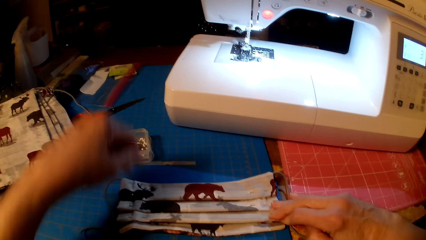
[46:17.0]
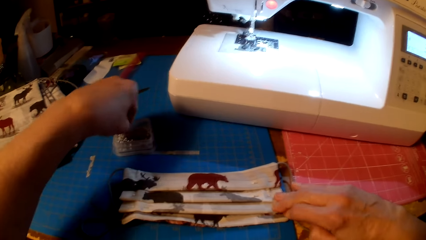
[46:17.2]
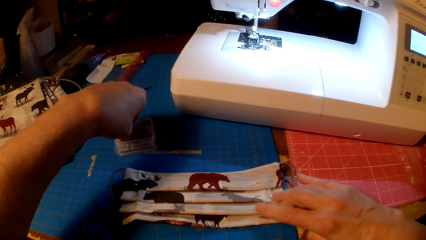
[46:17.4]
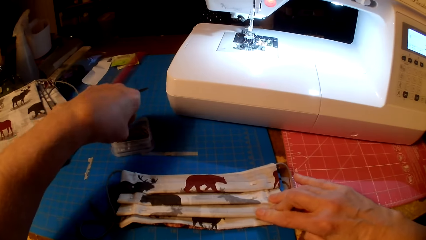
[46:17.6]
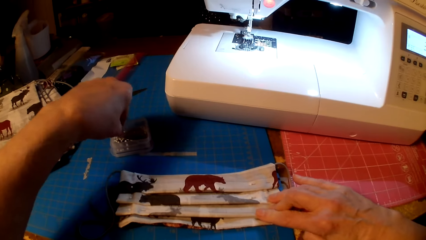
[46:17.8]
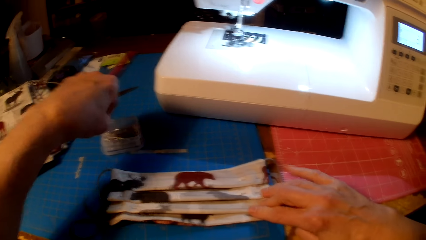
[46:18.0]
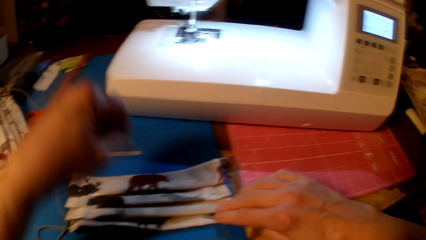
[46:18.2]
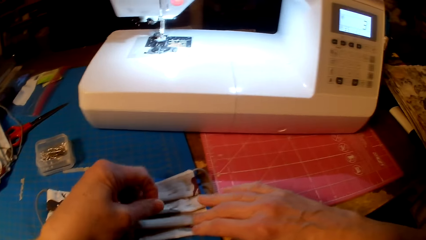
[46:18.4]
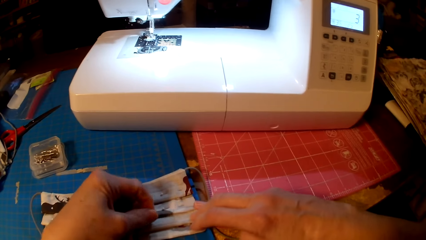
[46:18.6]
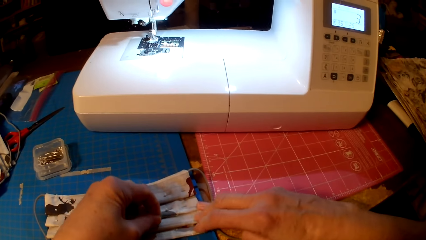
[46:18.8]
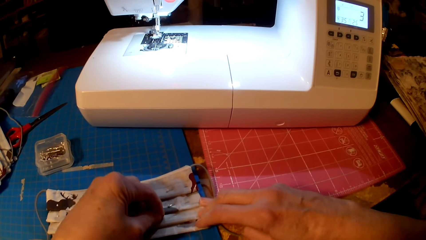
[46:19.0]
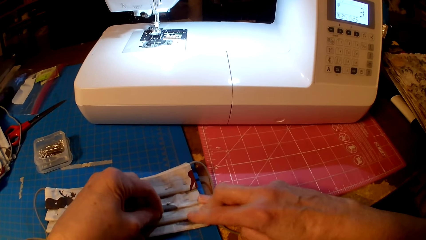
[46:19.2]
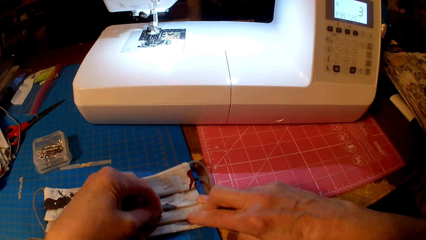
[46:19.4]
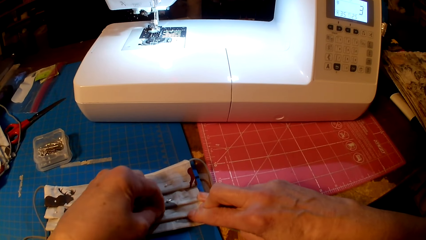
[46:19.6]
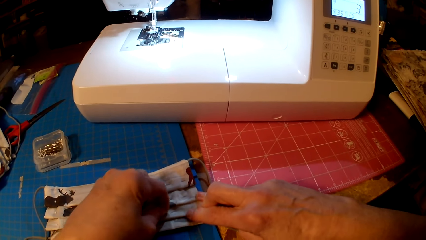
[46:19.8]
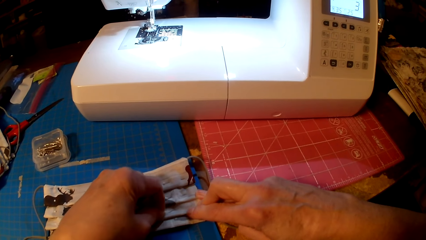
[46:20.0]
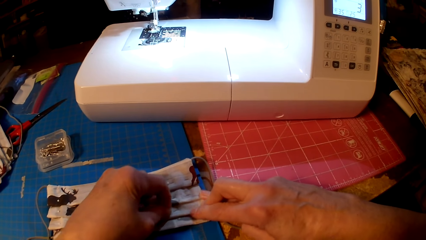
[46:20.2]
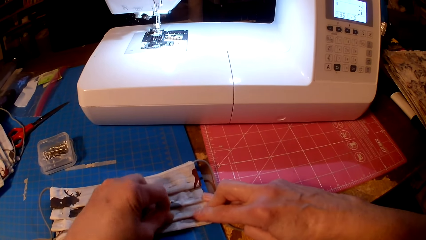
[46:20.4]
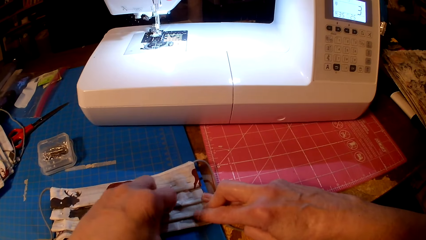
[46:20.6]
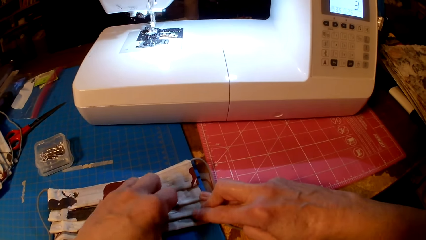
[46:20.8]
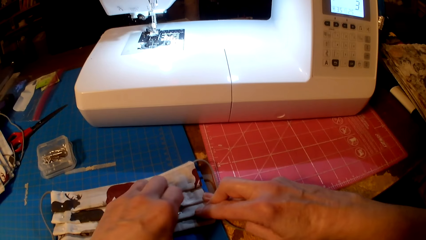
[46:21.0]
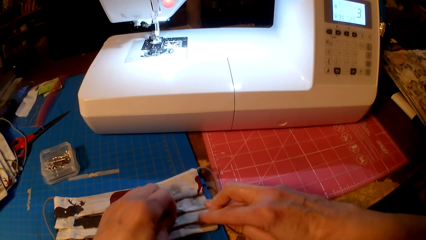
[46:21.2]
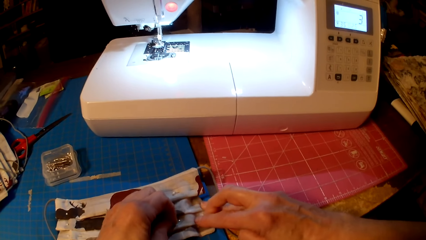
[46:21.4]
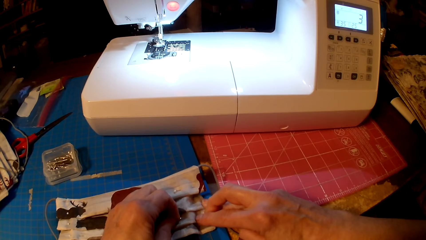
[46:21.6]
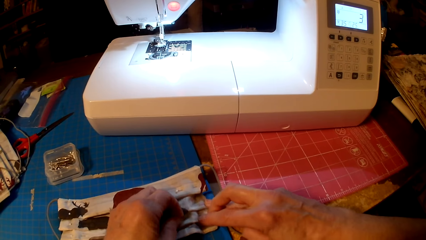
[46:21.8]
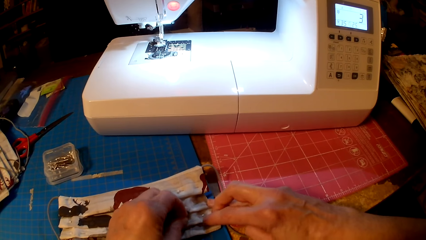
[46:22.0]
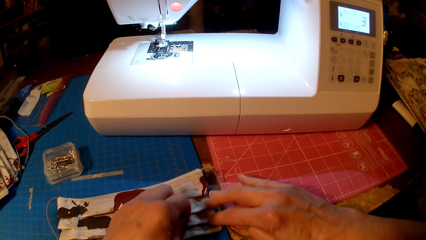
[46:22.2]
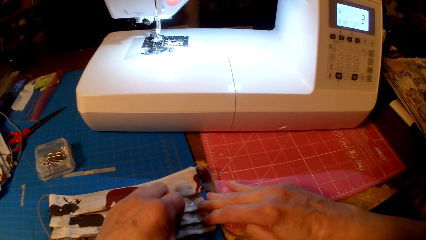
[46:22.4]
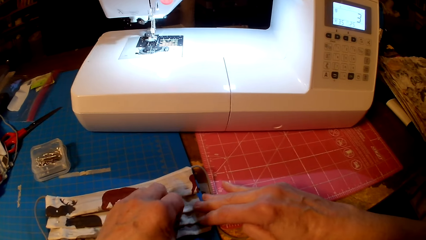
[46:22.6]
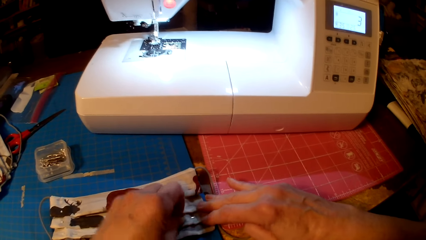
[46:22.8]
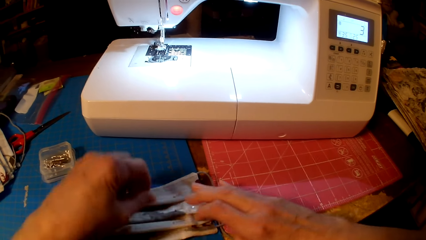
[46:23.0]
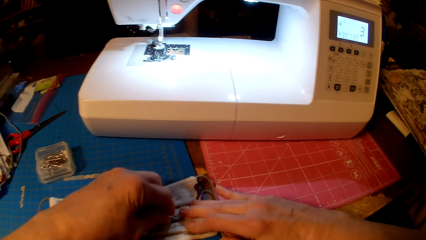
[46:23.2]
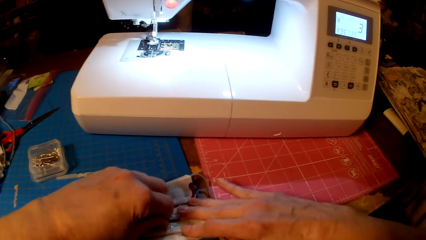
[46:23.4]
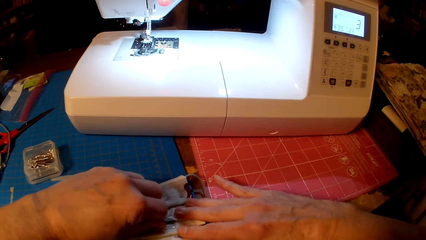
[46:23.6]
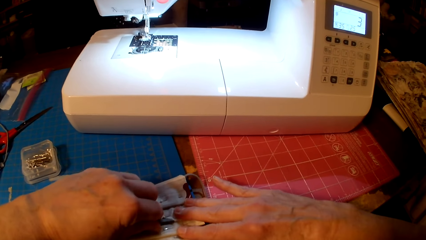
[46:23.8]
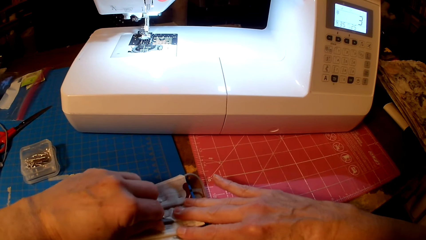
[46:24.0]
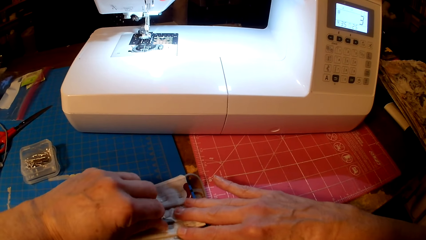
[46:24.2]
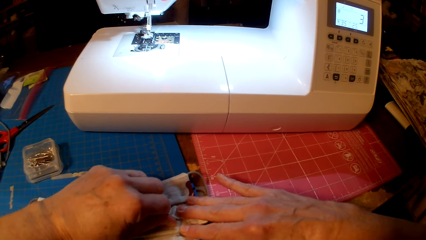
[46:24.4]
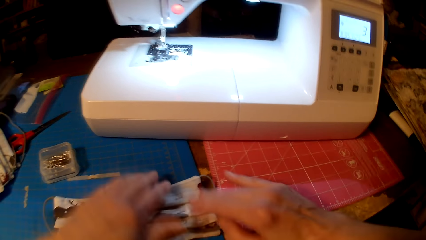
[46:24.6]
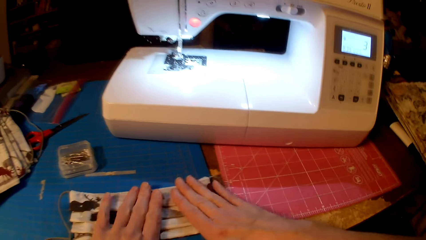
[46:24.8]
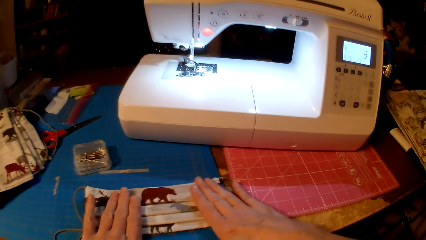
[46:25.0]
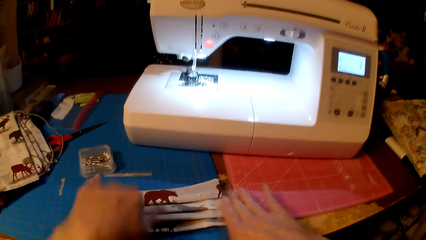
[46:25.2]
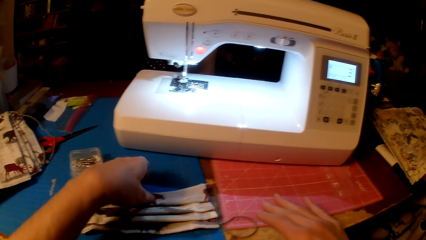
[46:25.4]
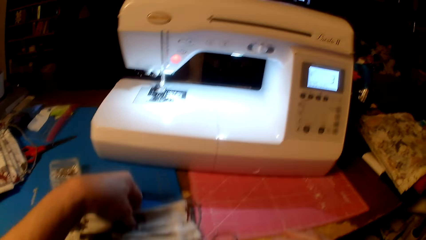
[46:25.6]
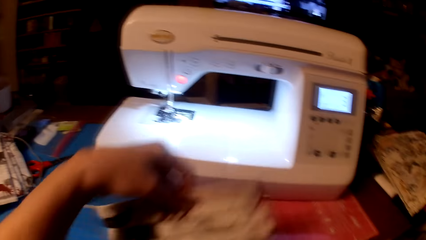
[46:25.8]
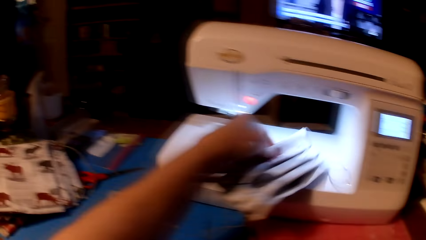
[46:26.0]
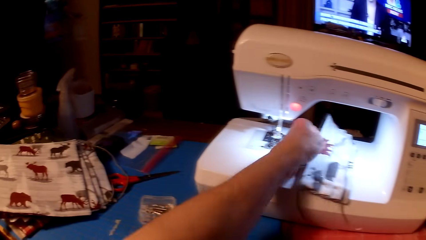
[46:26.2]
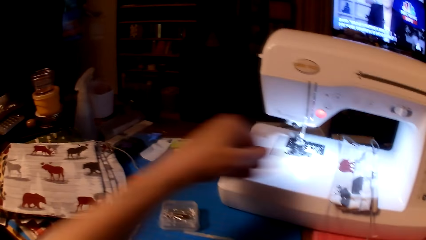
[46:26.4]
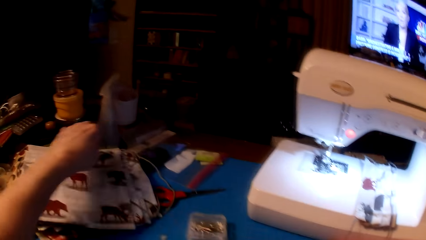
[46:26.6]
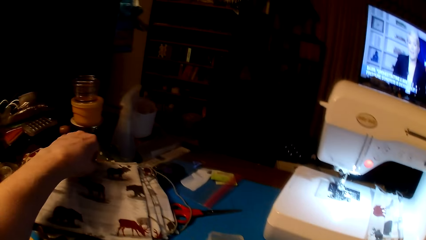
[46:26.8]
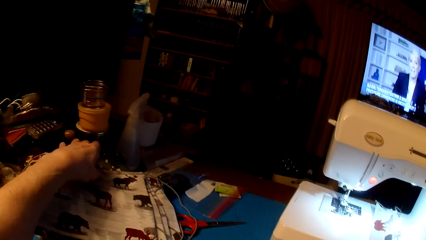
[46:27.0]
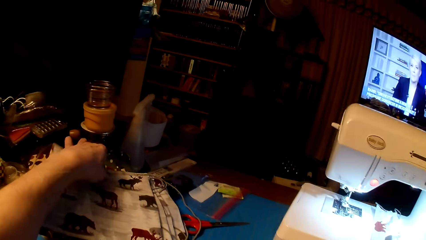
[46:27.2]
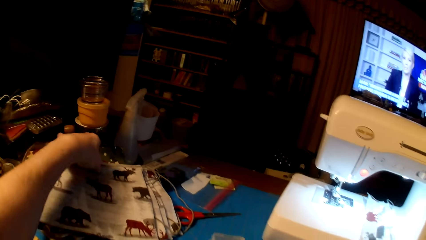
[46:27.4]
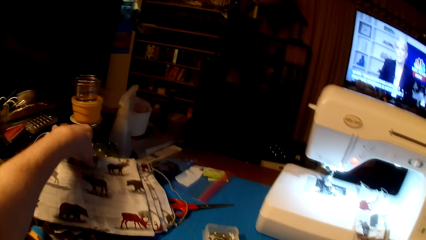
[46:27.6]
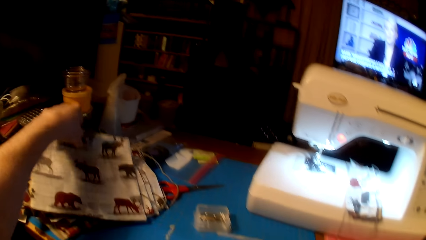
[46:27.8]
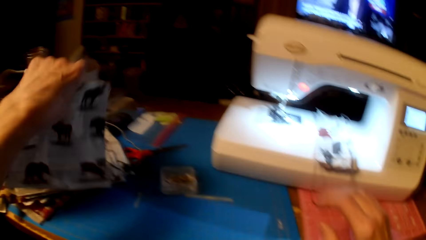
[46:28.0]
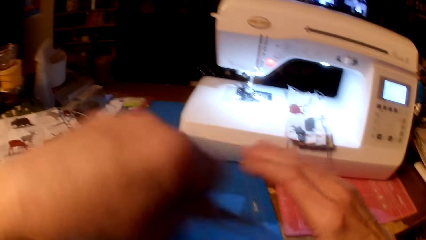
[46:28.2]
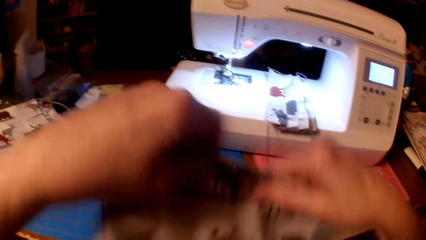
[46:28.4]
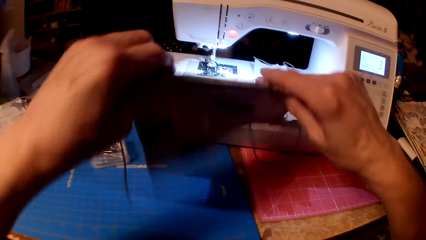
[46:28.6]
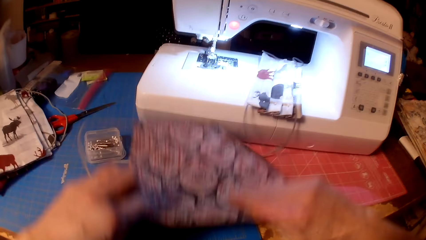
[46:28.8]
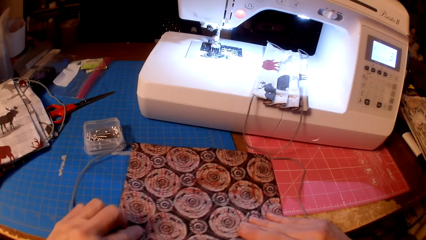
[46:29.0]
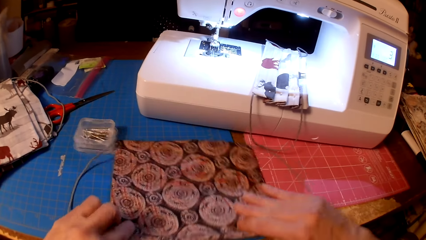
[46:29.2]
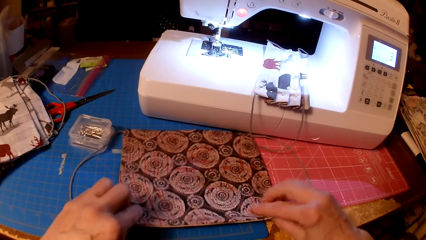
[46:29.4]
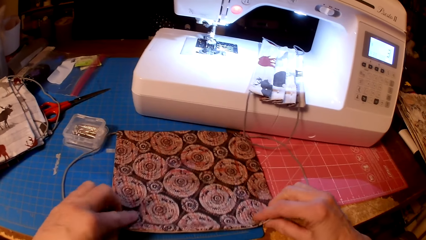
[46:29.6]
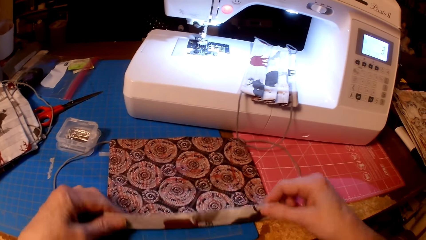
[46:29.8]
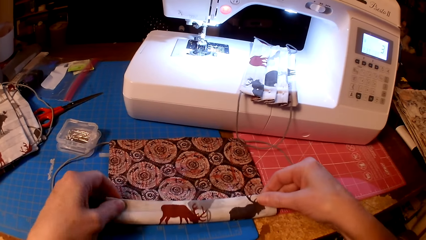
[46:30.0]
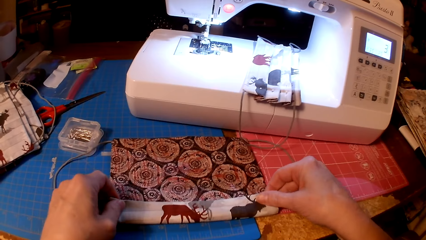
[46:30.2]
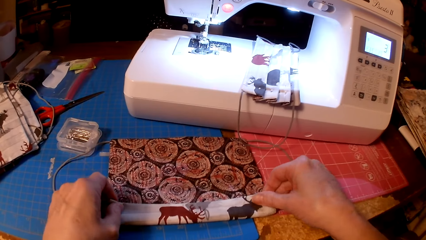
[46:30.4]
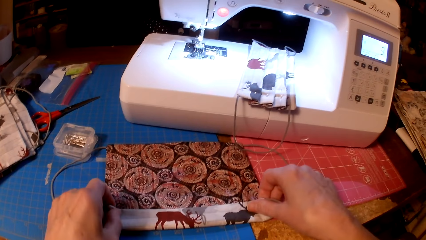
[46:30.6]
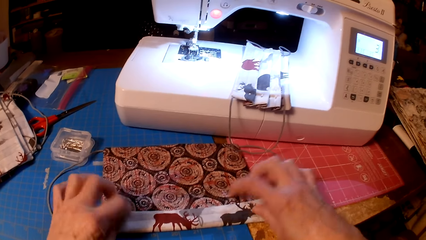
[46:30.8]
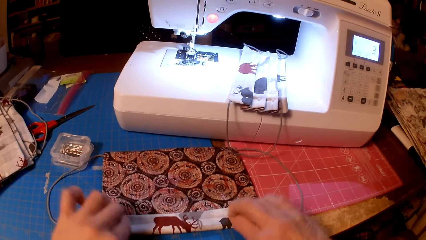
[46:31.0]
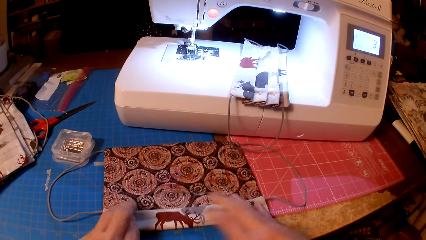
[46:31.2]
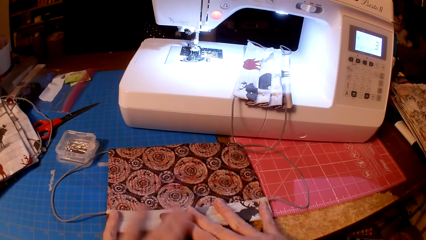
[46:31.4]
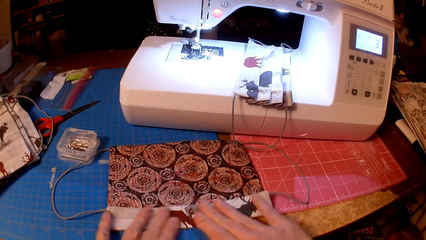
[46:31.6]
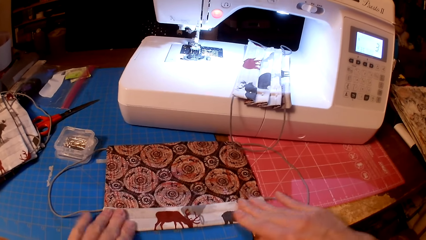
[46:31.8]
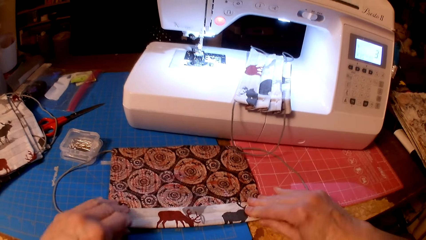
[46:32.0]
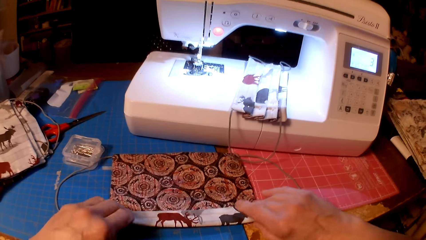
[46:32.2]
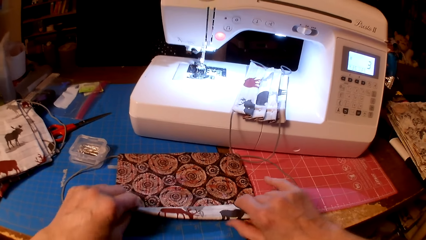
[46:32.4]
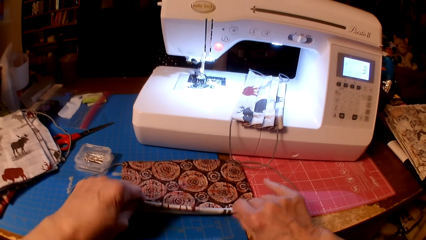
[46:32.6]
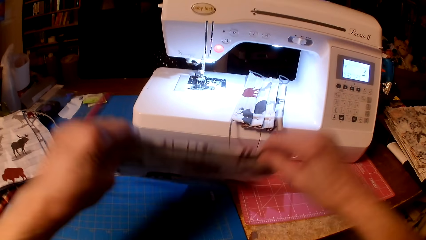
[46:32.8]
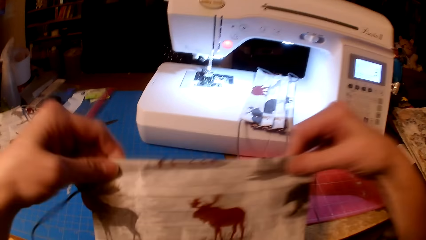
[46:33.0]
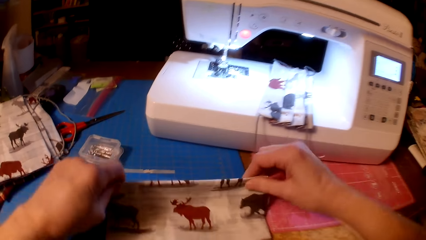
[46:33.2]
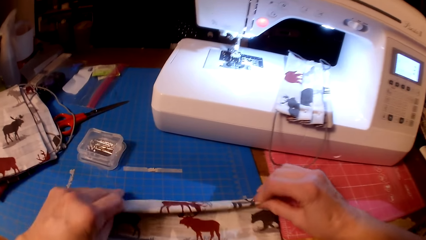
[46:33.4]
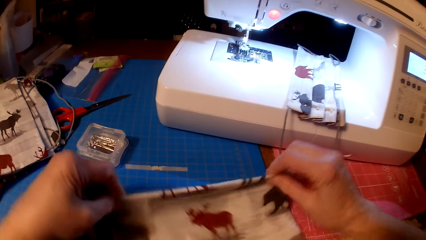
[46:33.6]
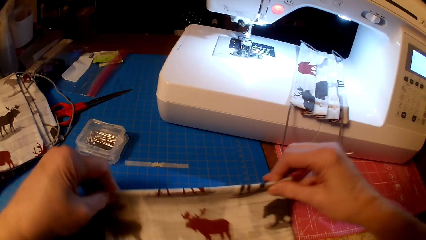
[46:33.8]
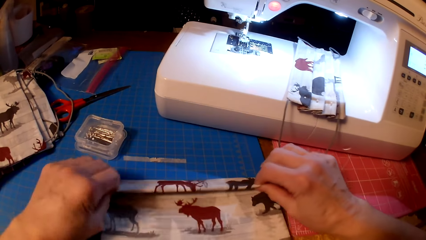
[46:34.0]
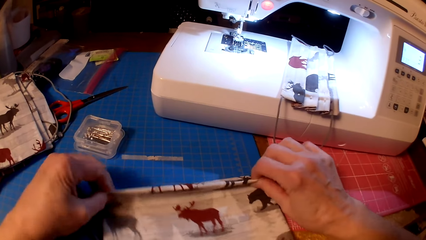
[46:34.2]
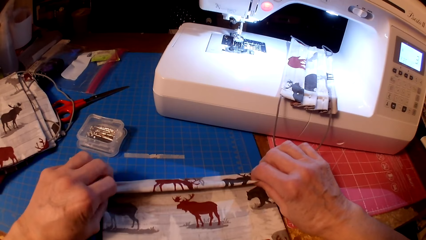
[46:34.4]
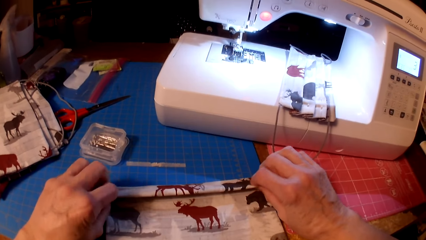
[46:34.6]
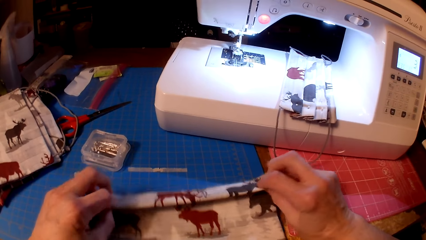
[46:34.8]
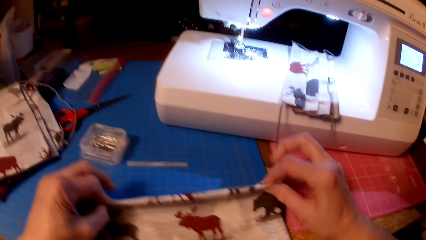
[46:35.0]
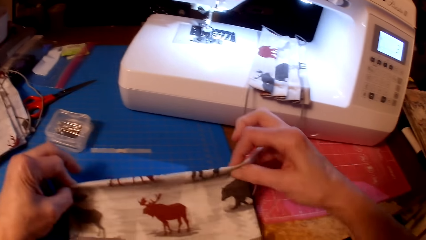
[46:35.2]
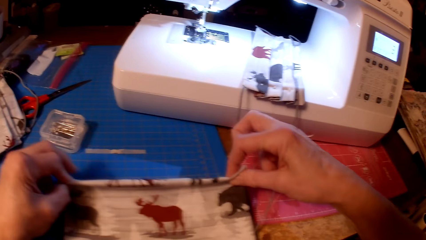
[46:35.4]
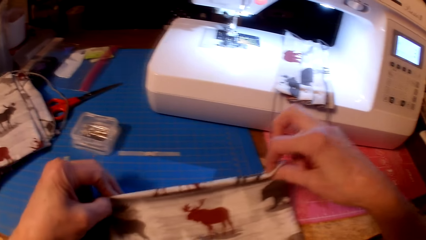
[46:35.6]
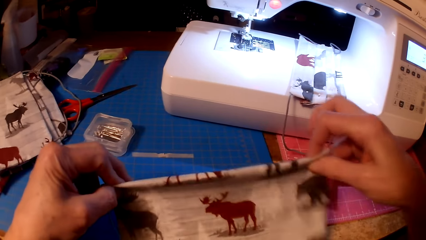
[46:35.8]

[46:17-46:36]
The camera wearer picks up a pin. They pin the fabric. They put the fabric on the sewing machine. They pick up the fabric. They fold the fabric.
